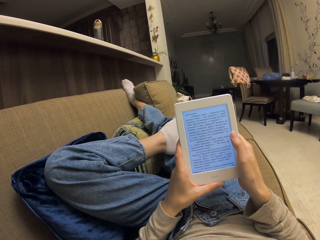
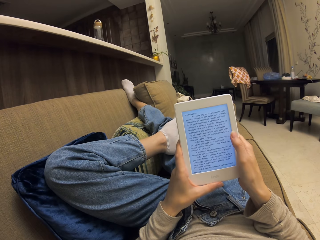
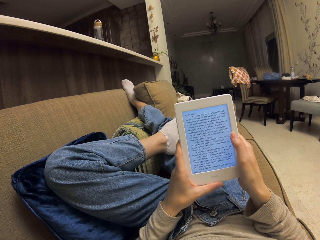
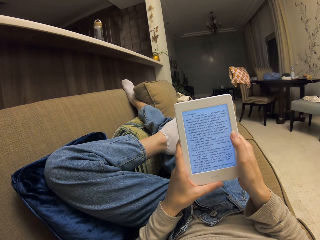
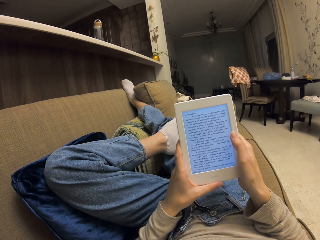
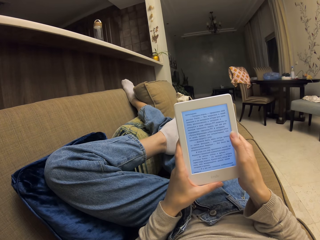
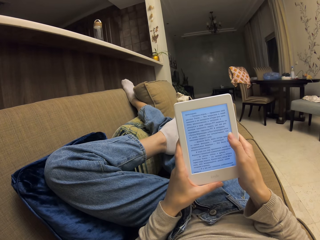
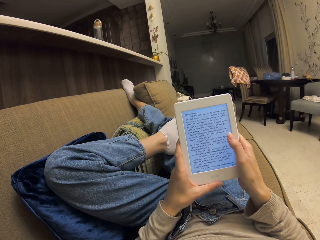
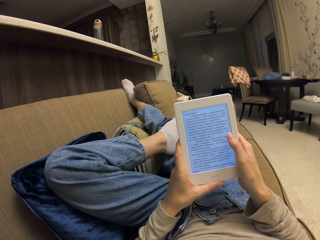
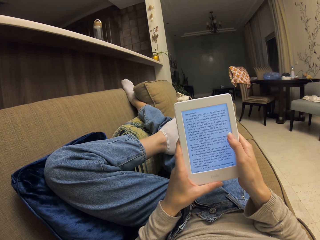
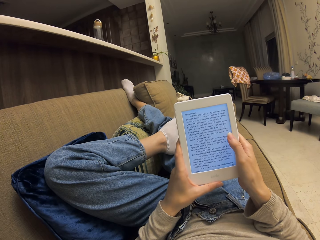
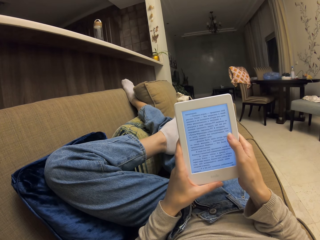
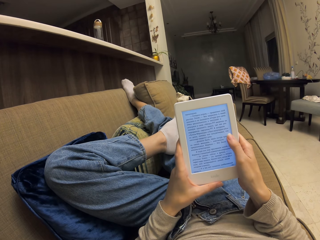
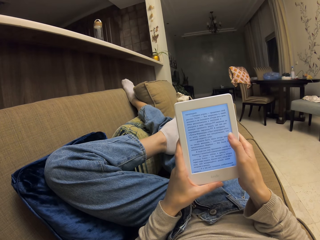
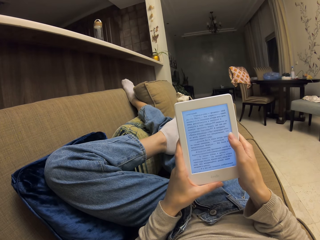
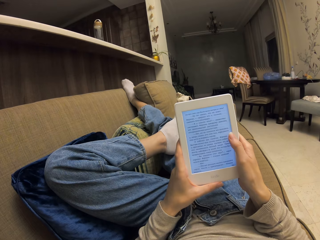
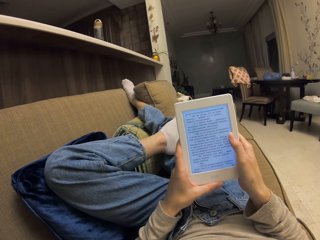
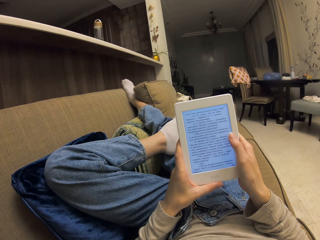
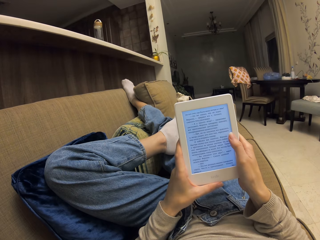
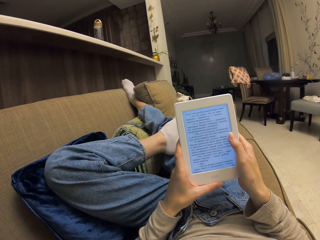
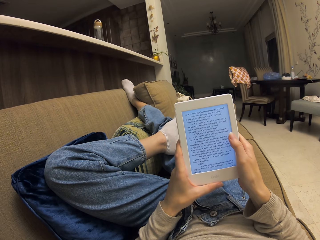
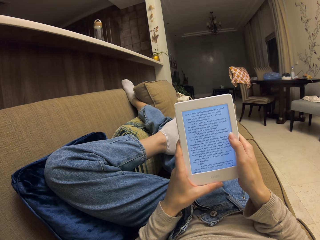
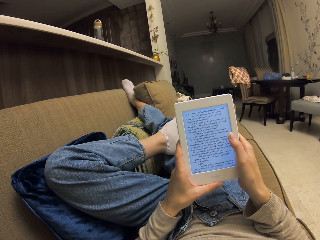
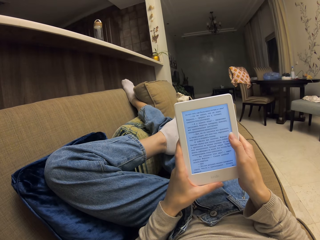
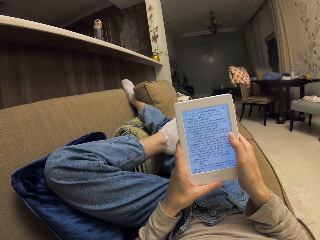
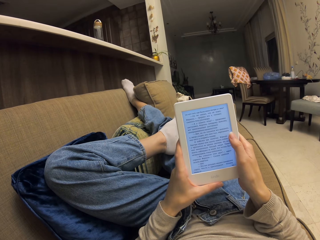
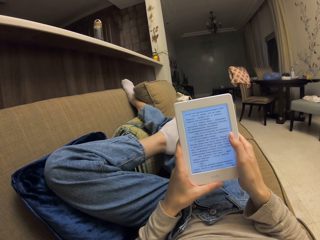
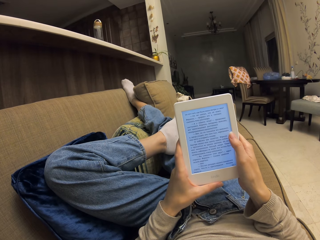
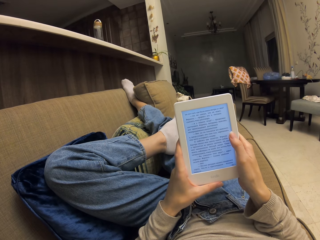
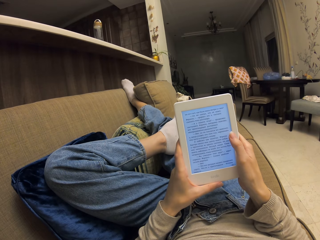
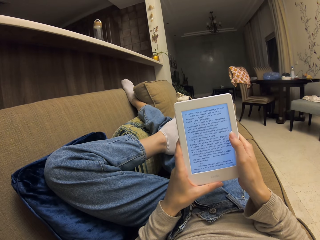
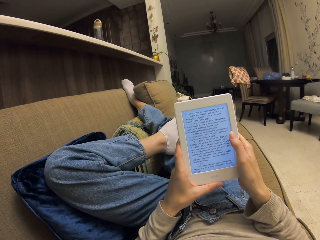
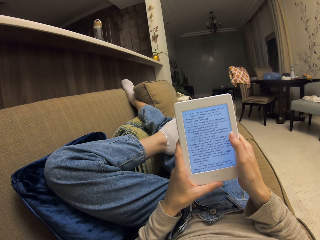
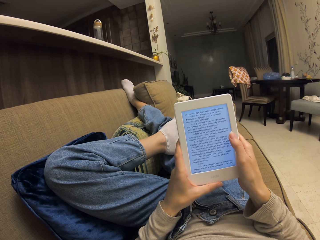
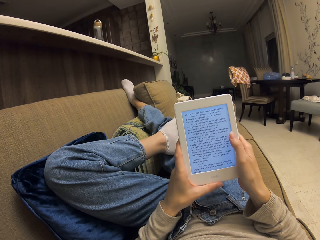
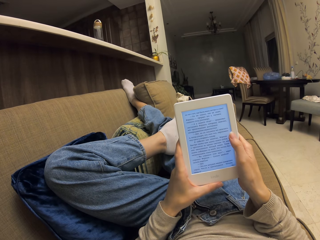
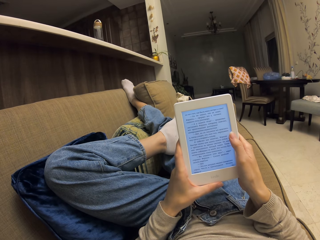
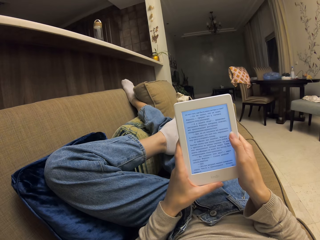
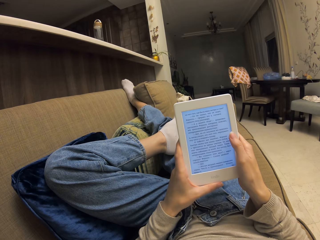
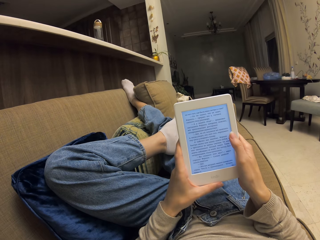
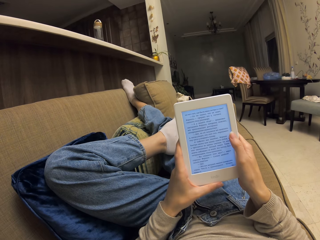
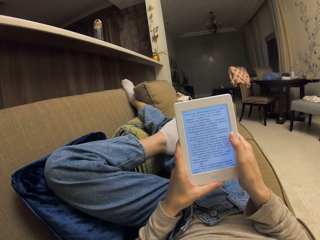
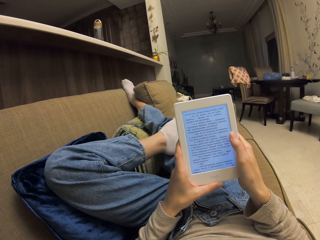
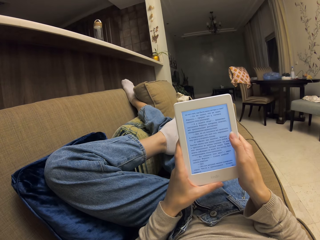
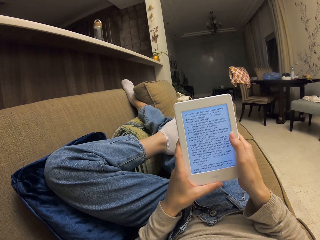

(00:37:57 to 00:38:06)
The camera wearer taps the screen. They scroll up the screen. They read on the tablet.

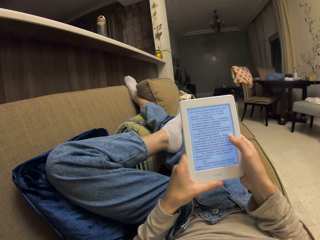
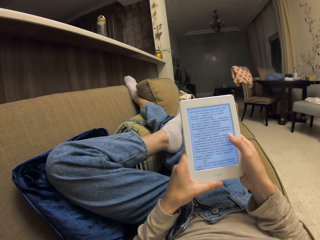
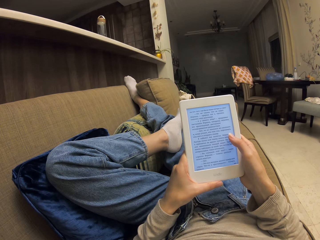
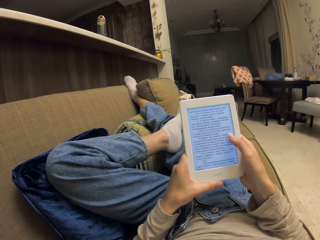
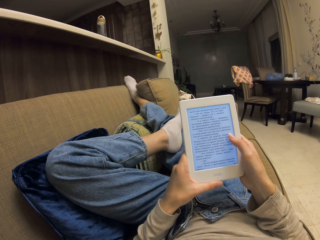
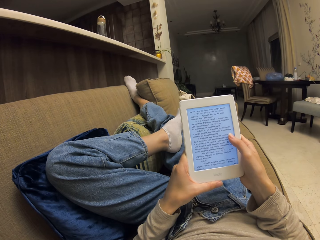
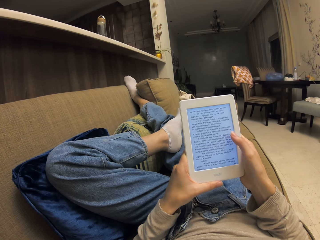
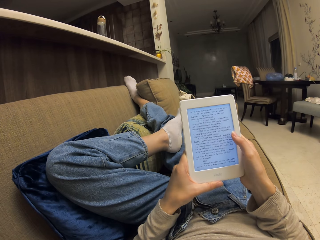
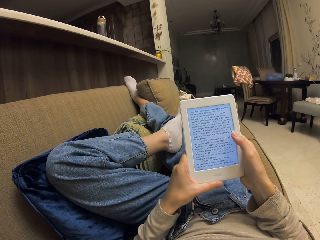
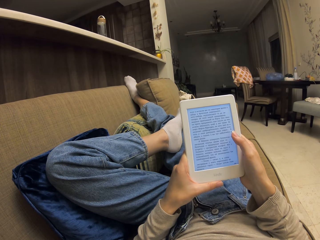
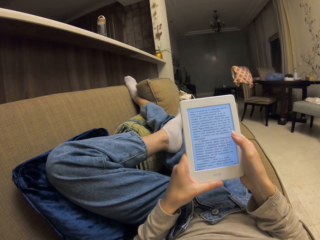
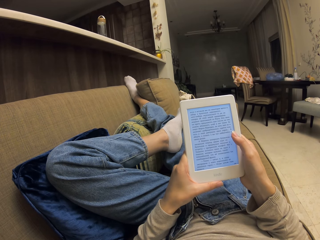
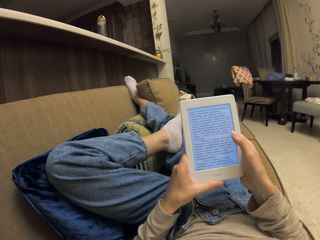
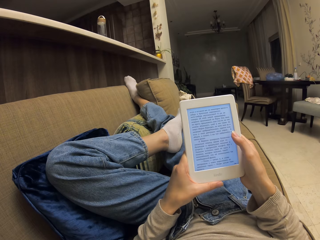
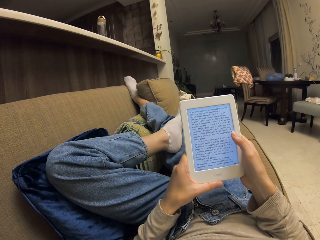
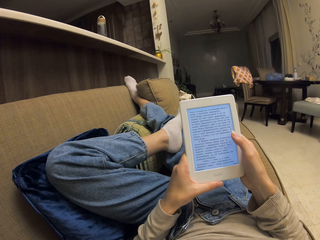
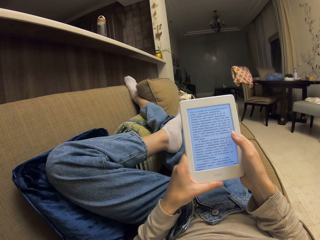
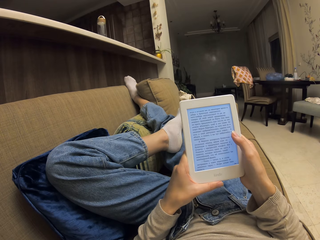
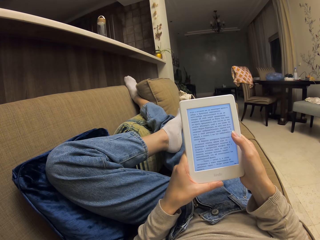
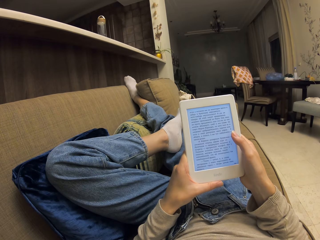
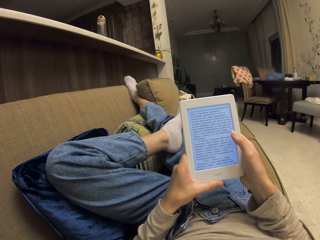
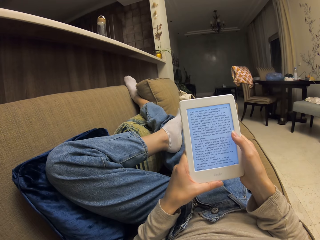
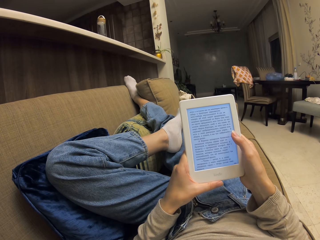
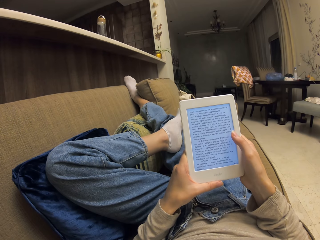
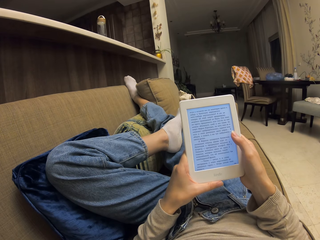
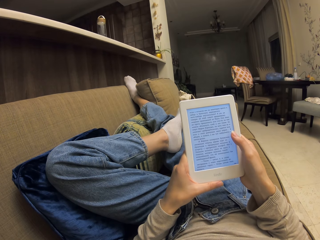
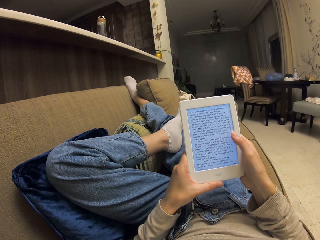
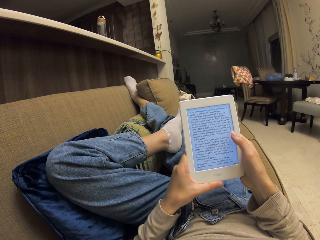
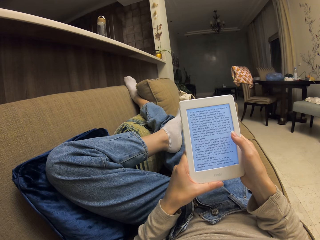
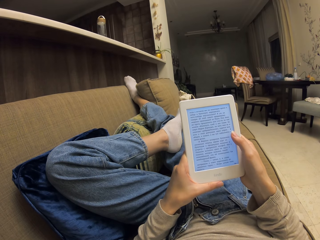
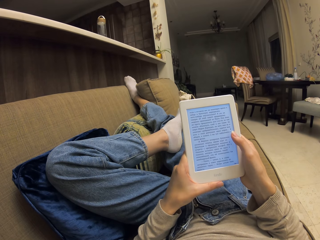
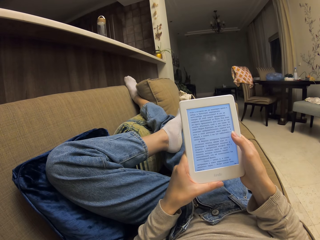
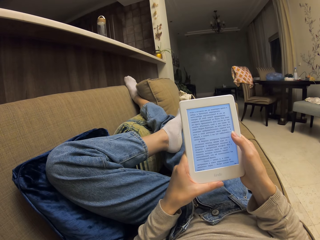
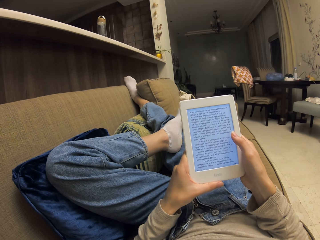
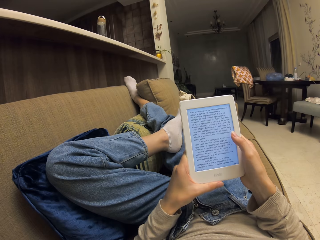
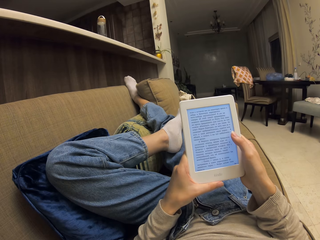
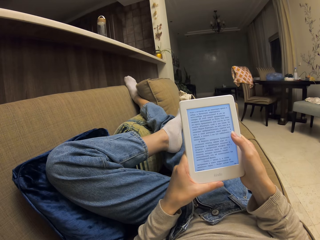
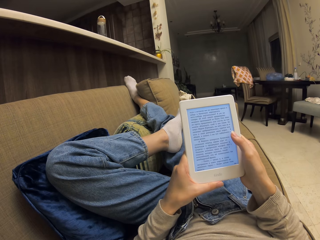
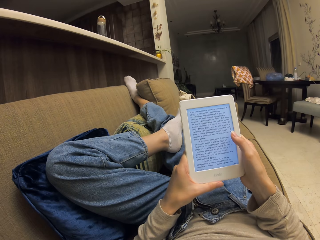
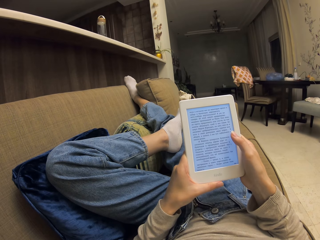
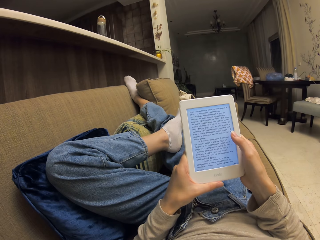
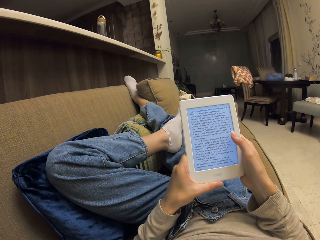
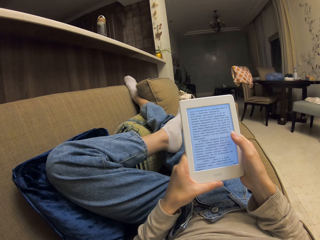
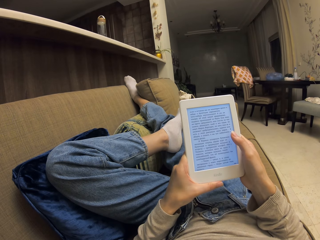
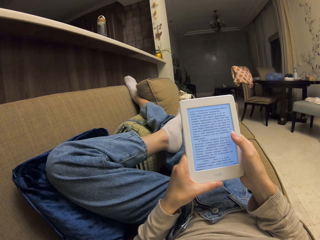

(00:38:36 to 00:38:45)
The camera wearer scrolls up the screen. They read on the tablet.

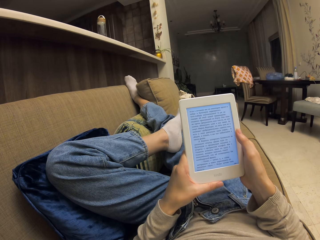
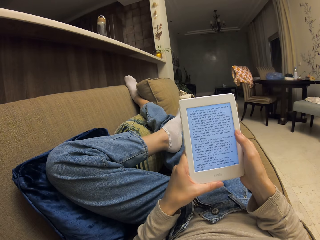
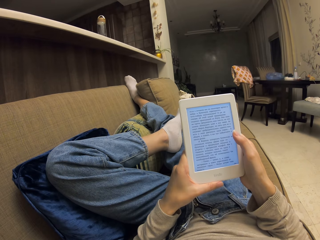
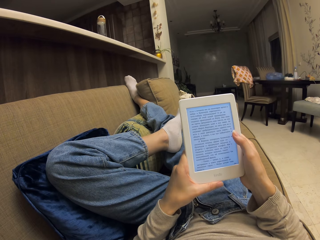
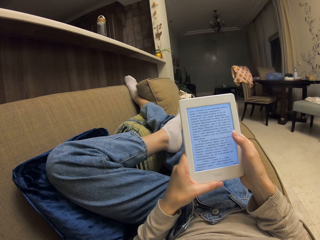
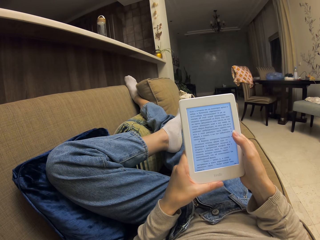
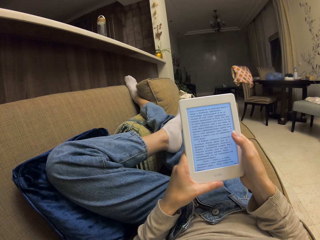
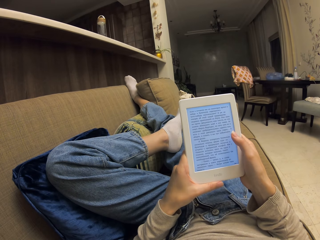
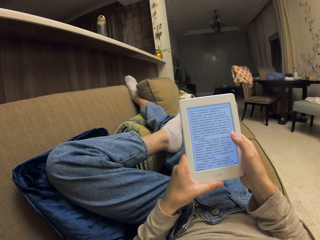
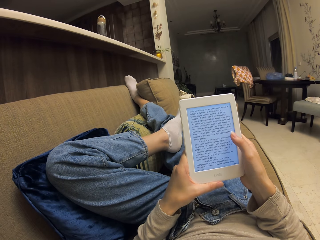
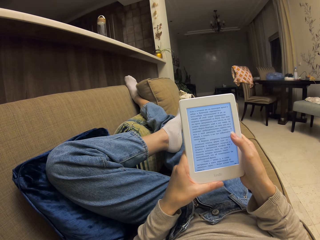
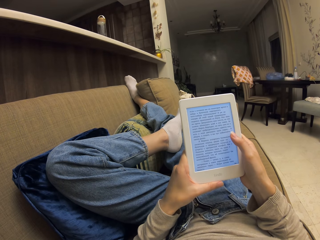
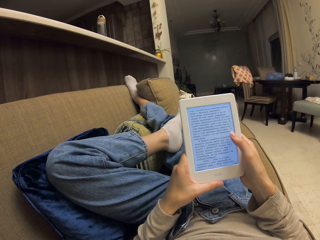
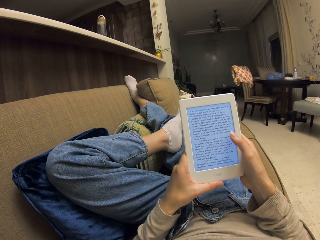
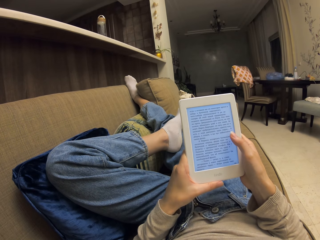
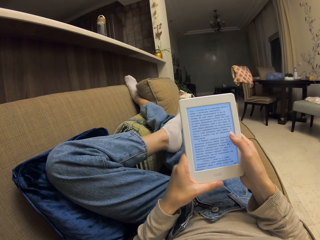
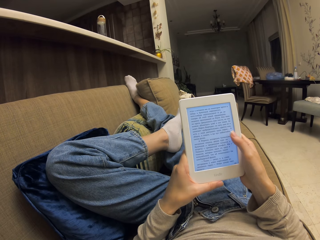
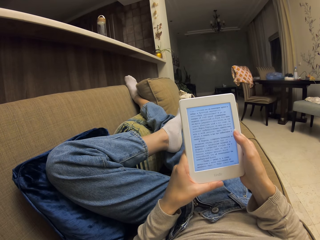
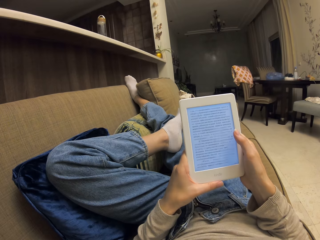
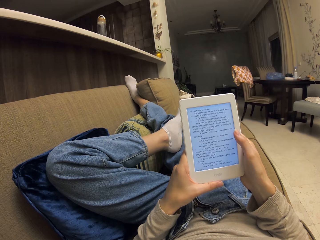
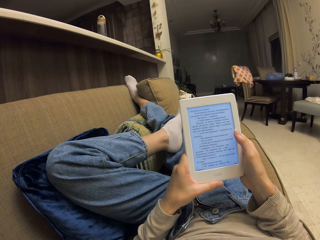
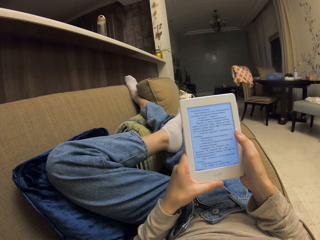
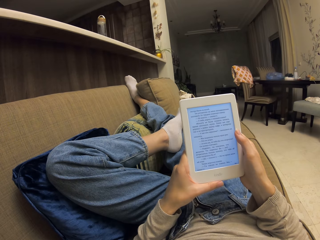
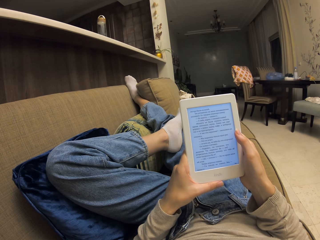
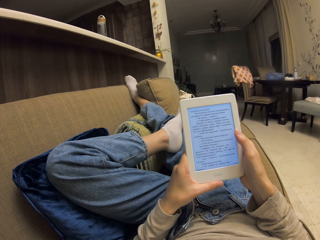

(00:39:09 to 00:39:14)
The camera wearer taps the screen. They scroll up the screen.
